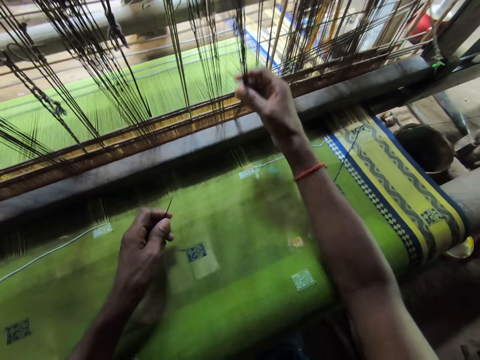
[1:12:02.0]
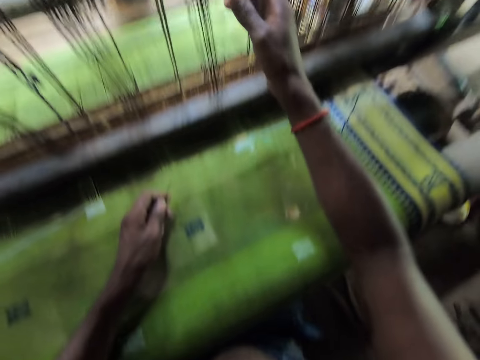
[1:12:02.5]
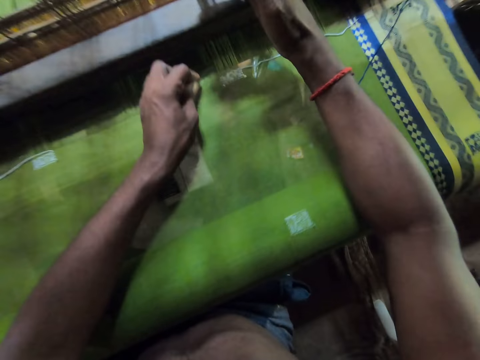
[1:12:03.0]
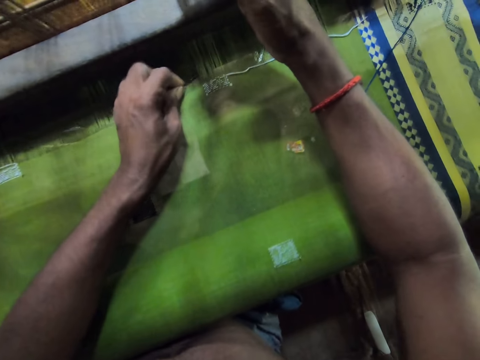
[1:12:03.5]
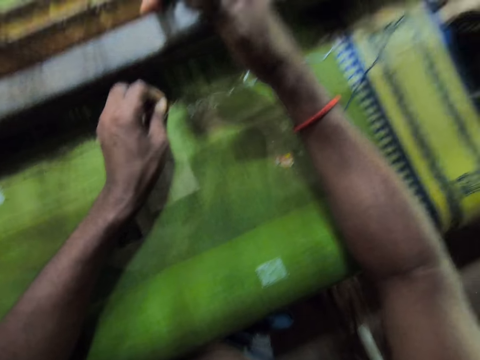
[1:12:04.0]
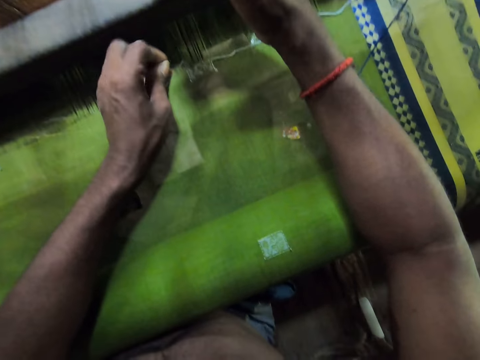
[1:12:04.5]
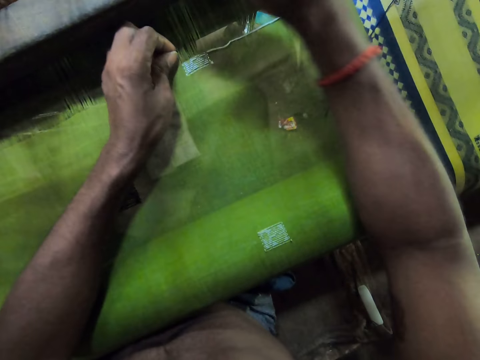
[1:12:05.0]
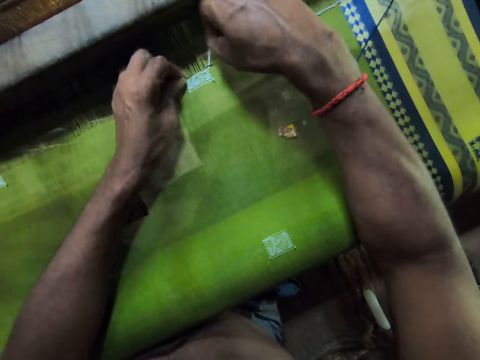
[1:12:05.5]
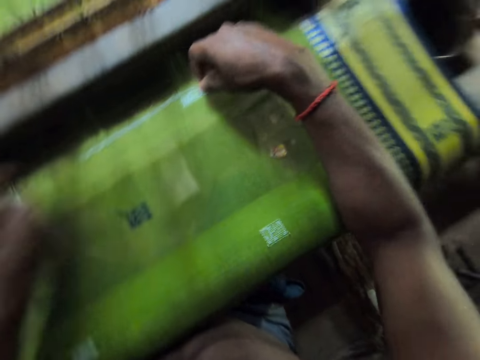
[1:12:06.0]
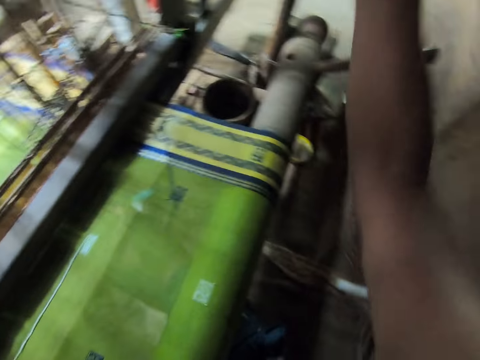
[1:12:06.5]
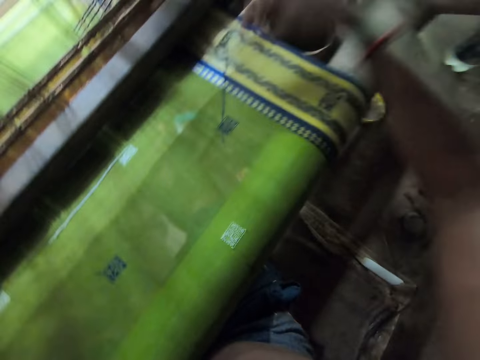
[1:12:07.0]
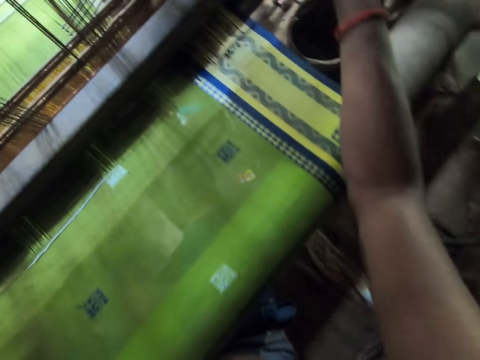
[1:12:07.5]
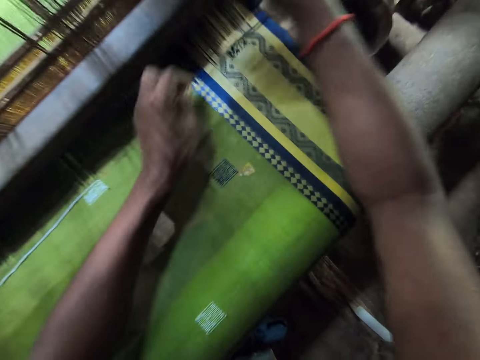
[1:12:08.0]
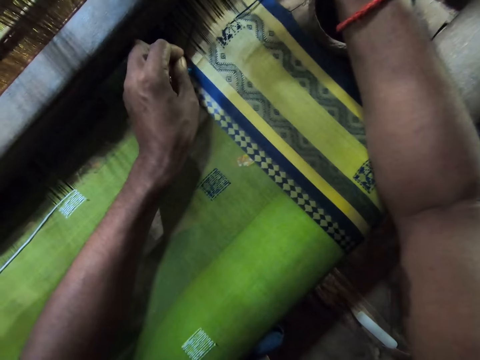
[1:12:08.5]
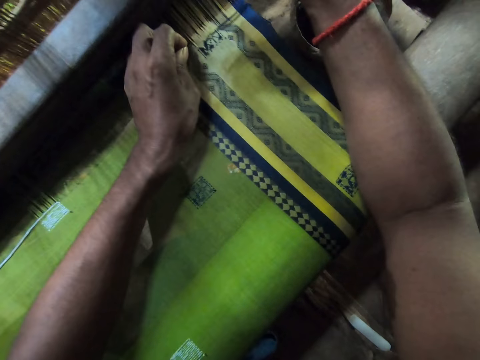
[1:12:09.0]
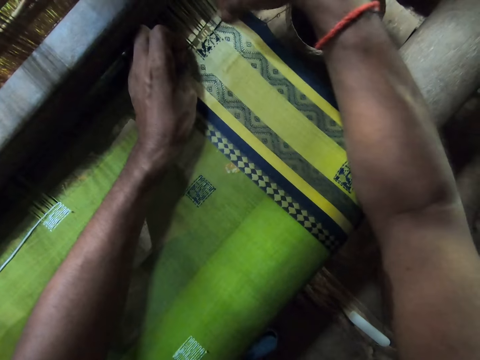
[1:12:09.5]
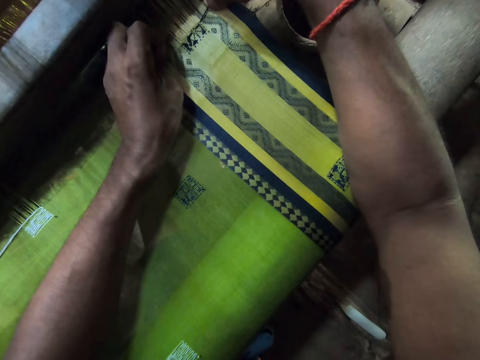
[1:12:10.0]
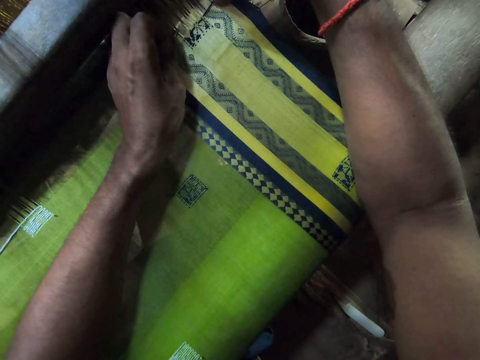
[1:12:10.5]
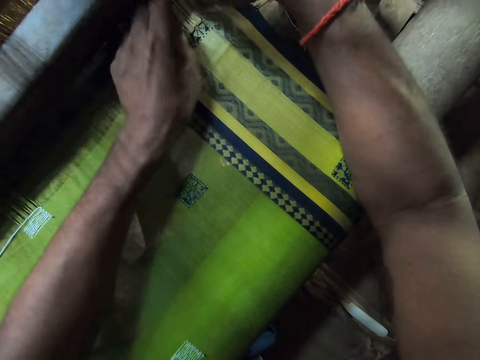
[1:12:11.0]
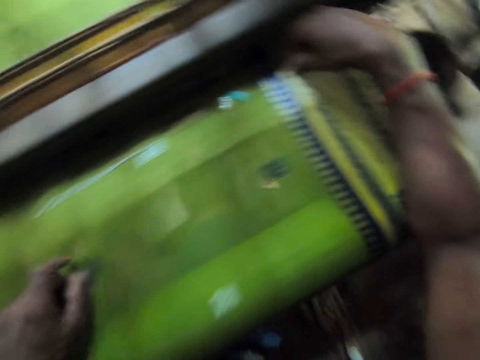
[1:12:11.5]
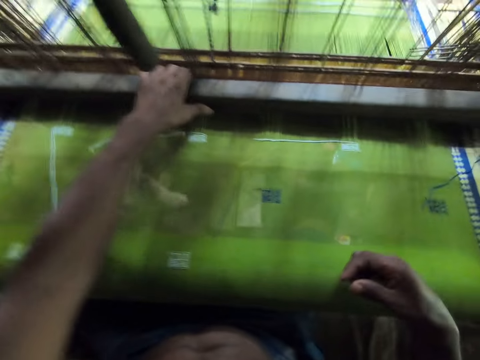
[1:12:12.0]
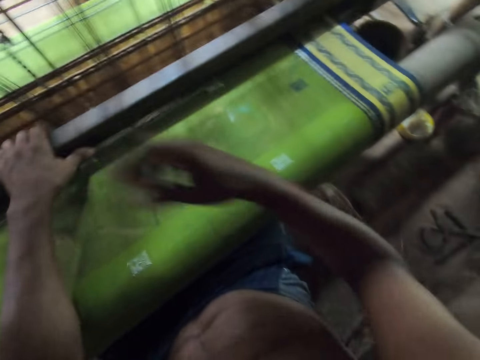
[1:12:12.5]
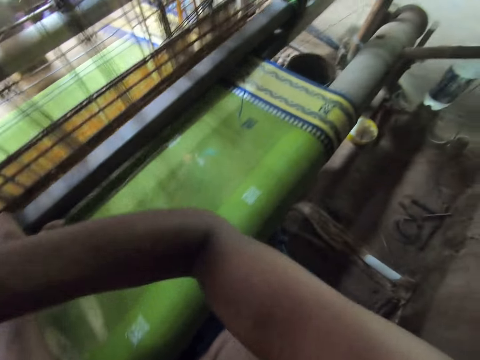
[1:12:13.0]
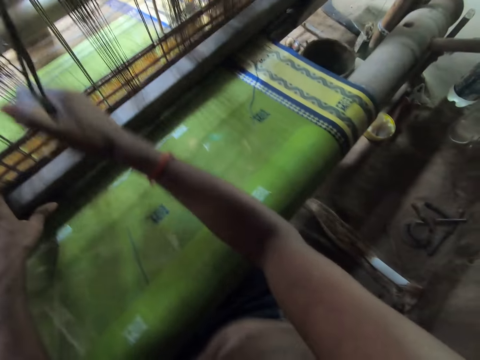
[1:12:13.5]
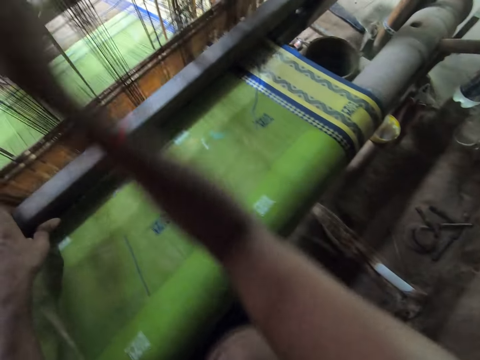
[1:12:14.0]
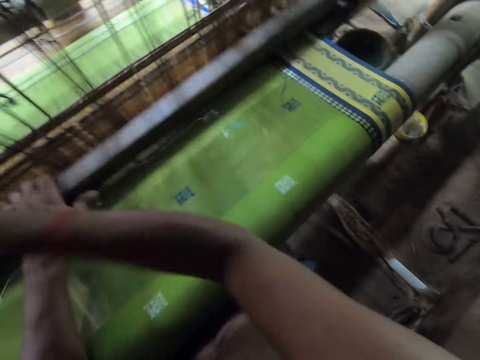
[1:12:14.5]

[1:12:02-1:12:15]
The camera wearer drops the needle on the loomed fabric with his left hand. He operates the weaving loom with his right hand on the loom hook. He sews on the sewing machine.

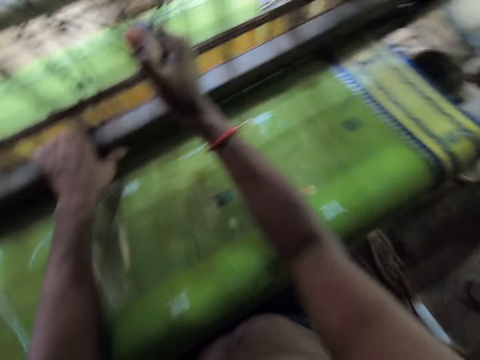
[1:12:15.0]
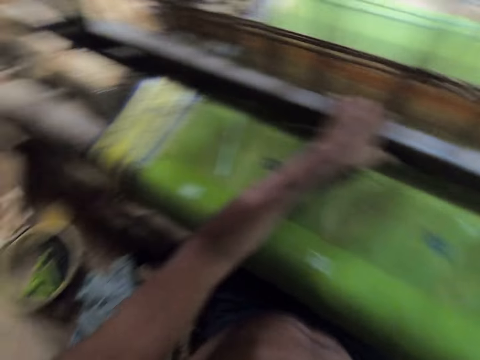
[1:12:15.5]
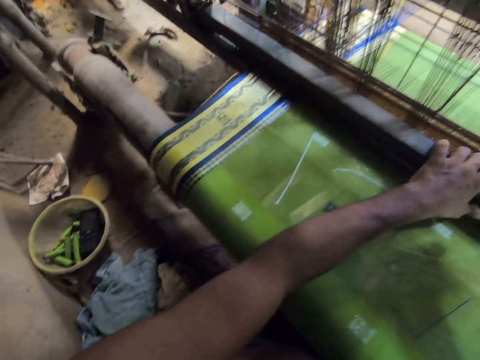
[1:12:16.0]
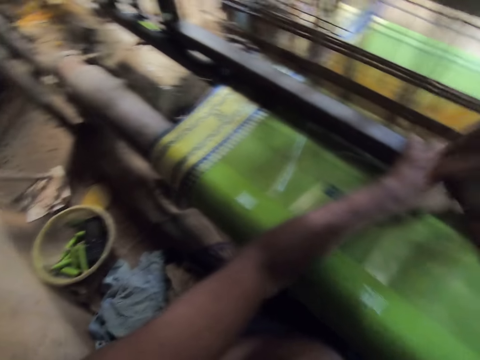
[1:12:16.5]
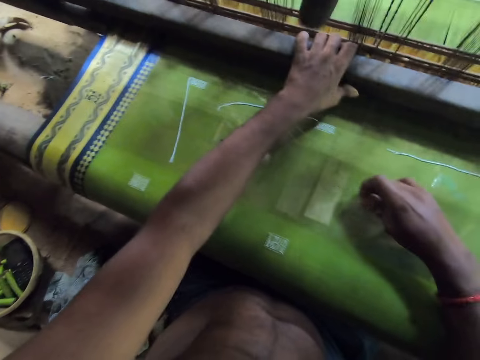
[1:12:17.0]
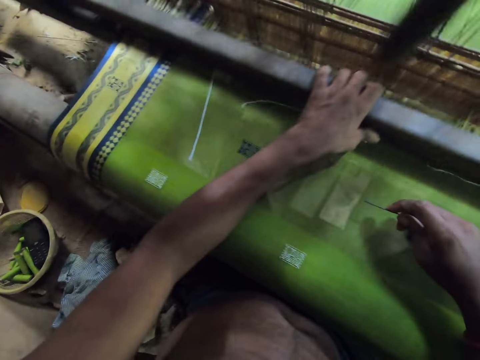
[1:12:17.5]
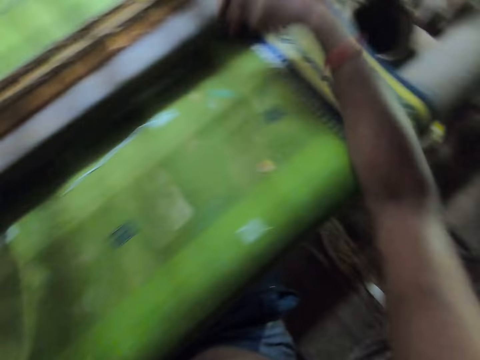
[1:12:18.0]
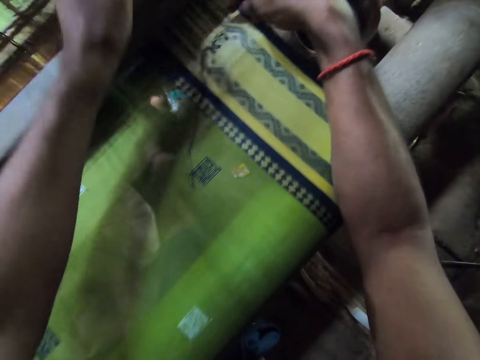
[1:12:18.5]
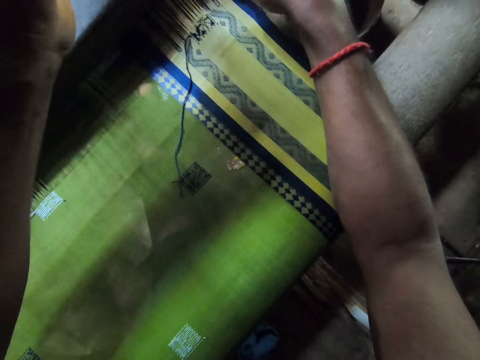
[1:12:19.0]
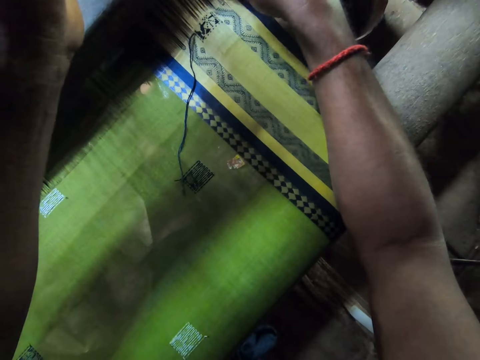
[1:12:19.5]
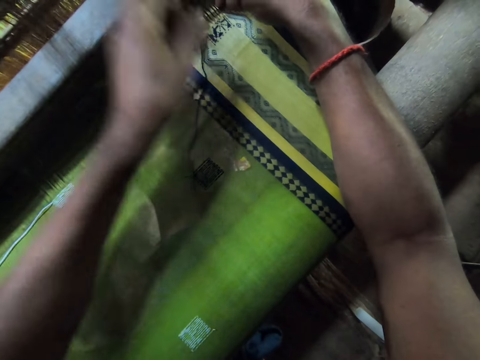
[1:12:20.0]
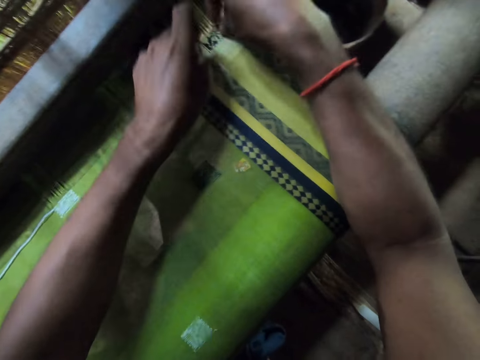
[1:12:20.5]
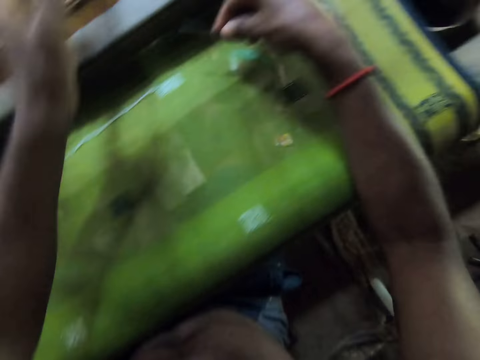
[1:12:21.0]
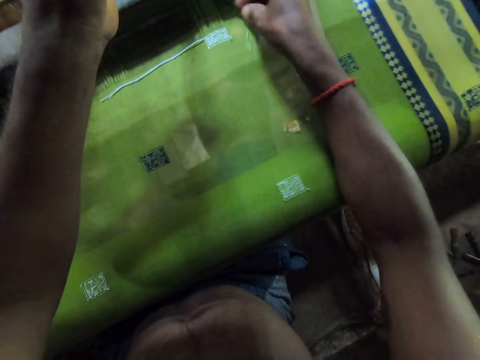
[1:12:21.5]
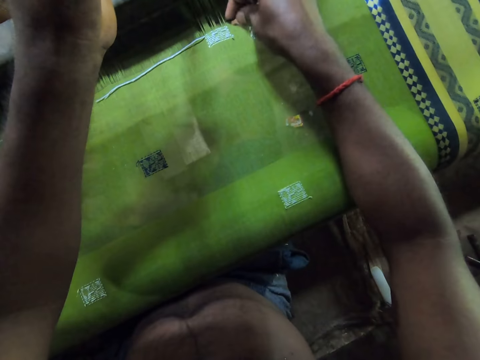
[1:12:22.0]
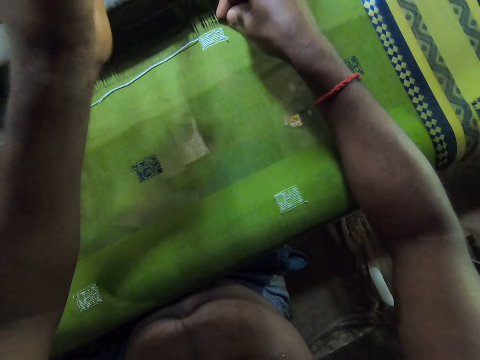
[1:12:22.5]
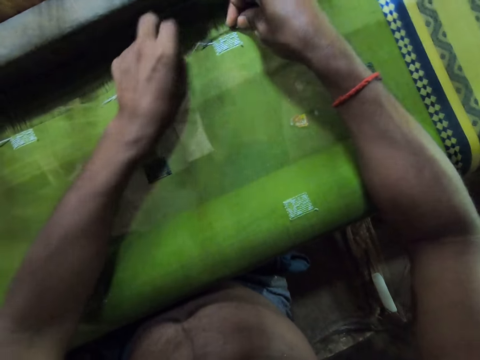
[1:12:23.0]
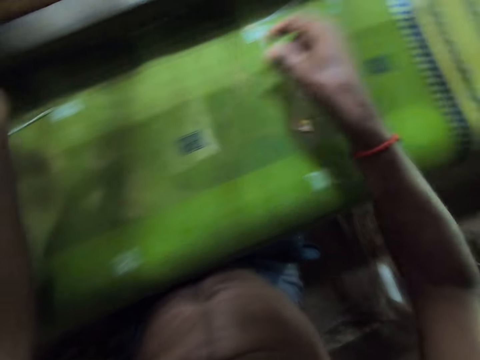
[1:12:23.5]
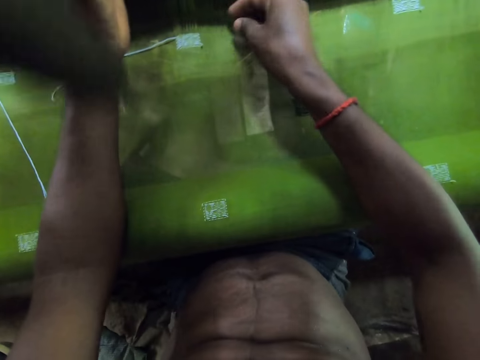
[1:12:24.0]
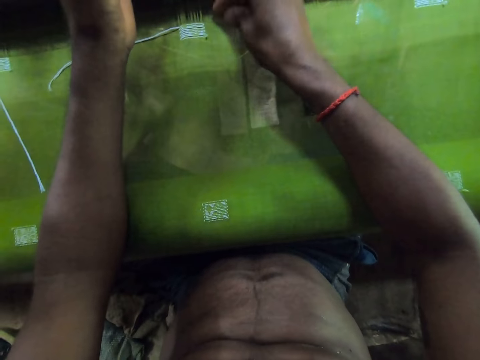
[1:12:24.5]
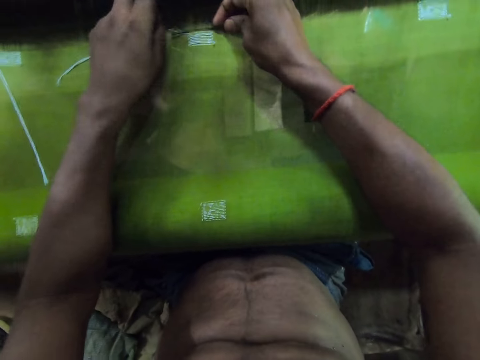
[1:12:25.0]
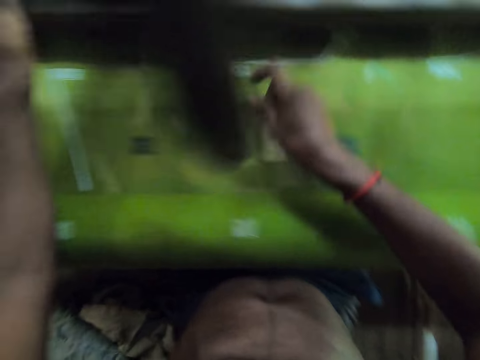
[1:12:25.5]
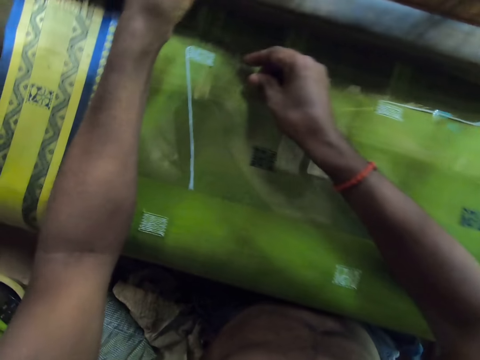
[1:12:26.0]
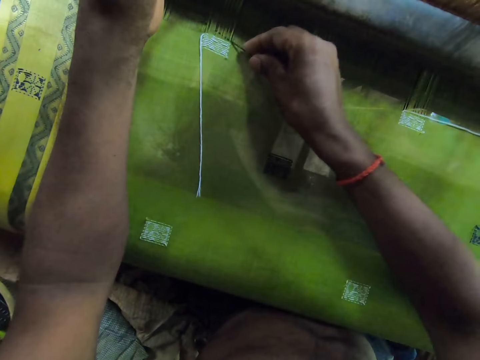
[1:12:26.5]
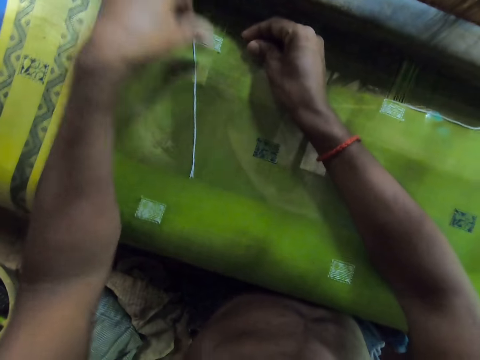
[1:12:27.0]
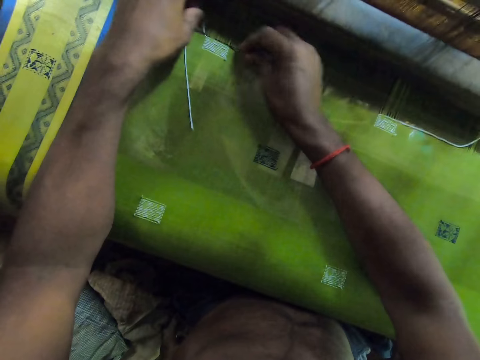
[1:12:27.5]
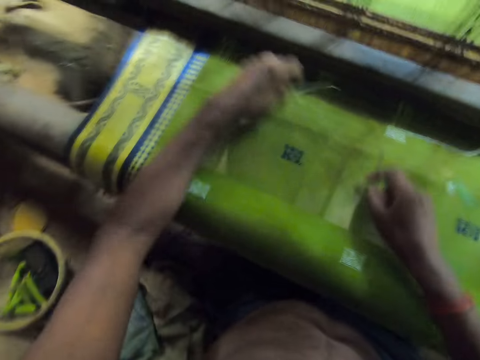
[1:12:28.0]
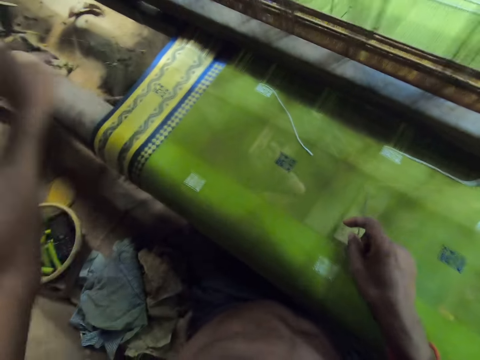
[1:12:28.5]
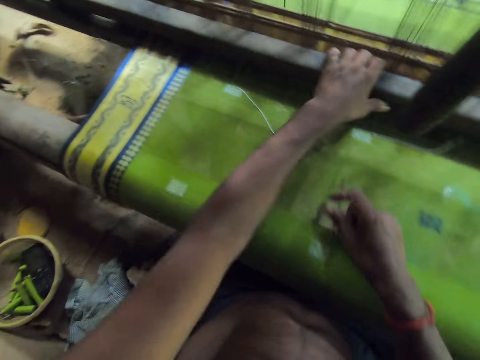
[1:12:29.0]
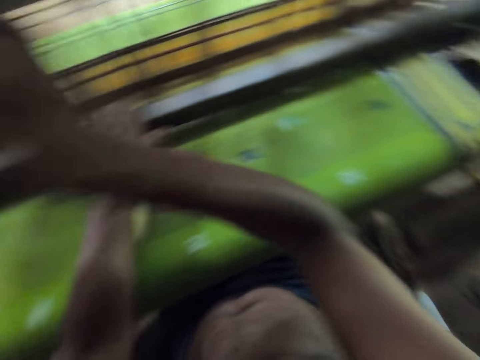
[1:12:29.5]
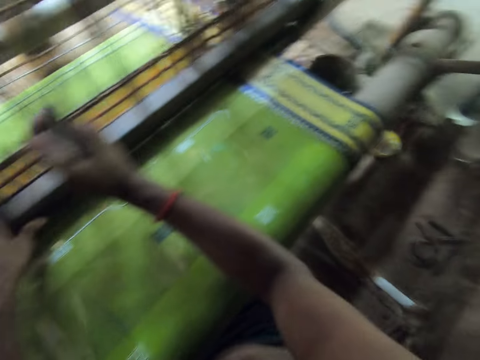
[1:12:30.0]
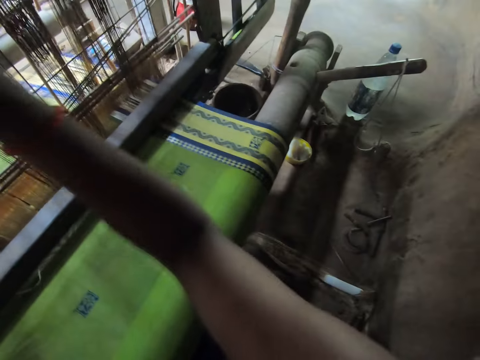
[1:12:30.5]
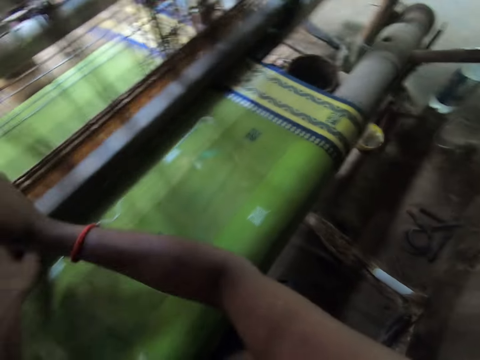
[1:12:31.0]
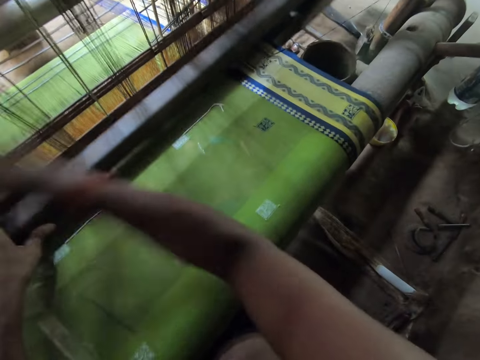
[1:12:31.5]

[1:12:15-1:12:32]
The camera wearer moves the heddle frame back and forth. He weaves a thread on the cloth on the handloom with the needle in both hands. He weaves a thread on the cloth repeatedly. He pulls down the pull cord with his right hand.
